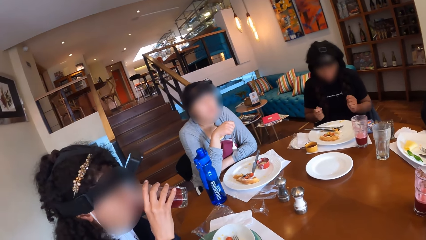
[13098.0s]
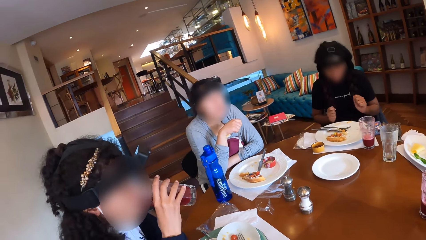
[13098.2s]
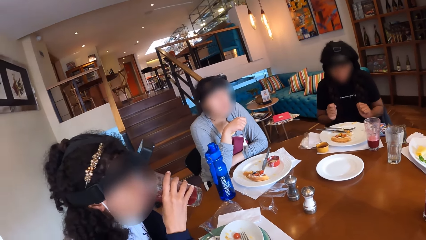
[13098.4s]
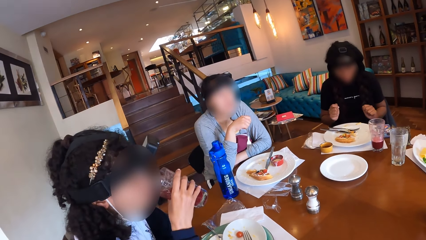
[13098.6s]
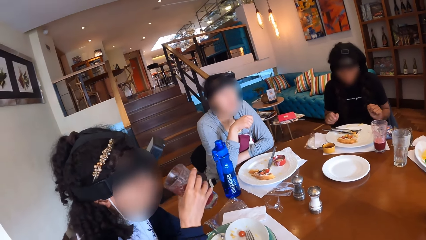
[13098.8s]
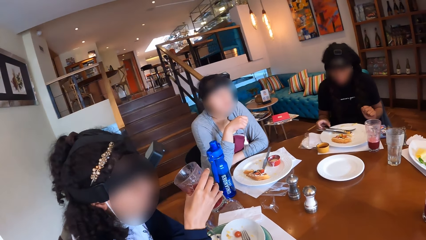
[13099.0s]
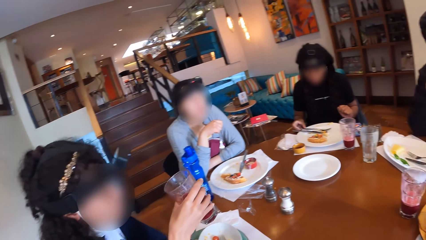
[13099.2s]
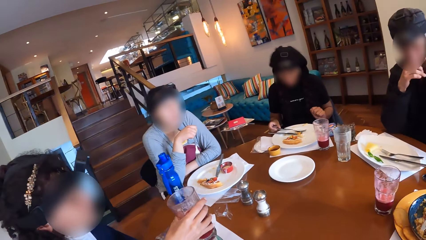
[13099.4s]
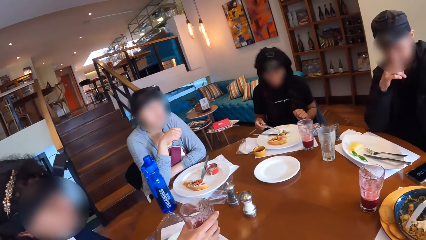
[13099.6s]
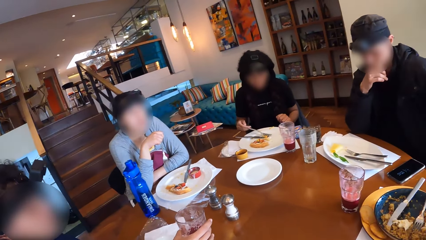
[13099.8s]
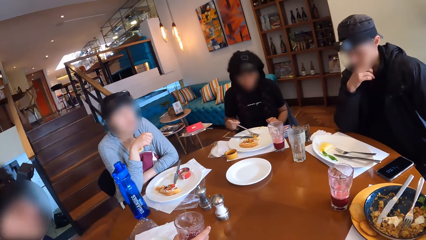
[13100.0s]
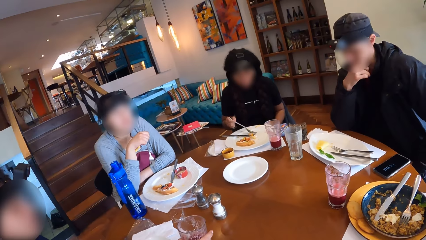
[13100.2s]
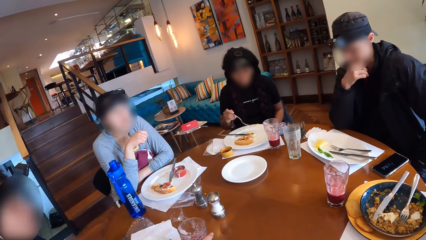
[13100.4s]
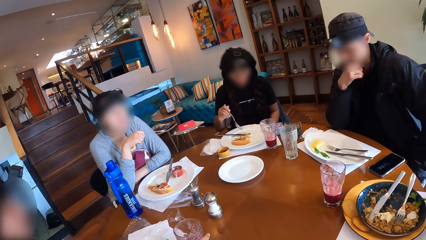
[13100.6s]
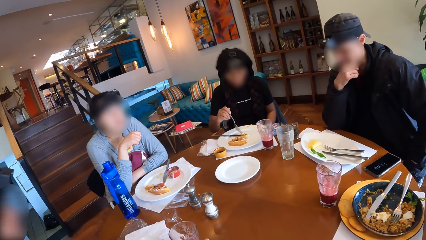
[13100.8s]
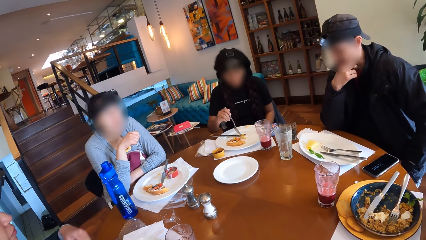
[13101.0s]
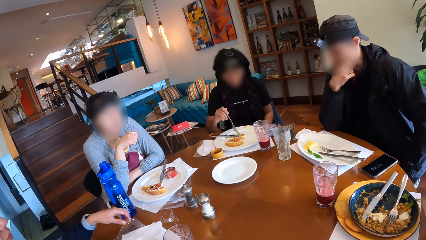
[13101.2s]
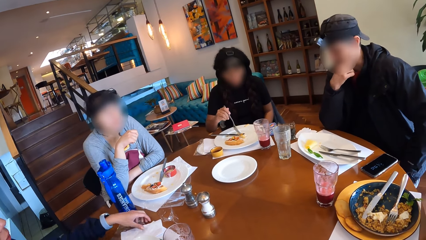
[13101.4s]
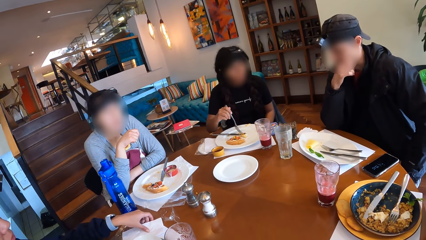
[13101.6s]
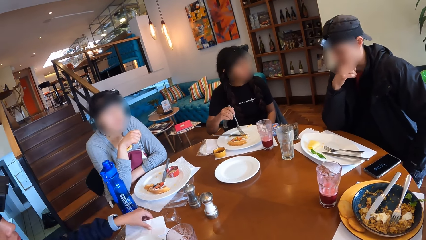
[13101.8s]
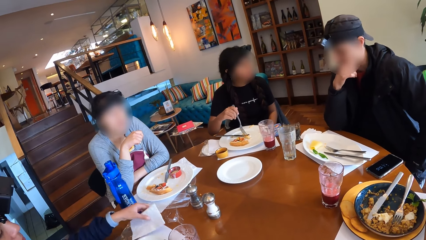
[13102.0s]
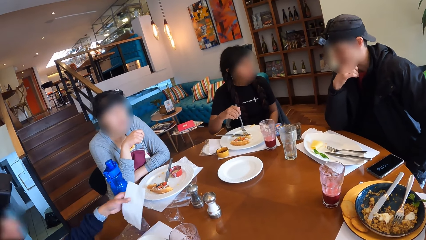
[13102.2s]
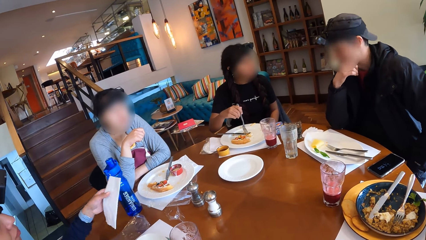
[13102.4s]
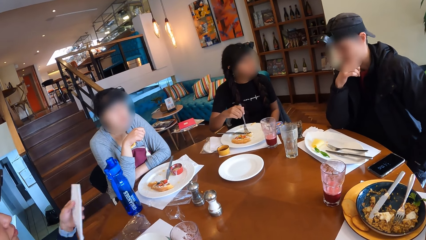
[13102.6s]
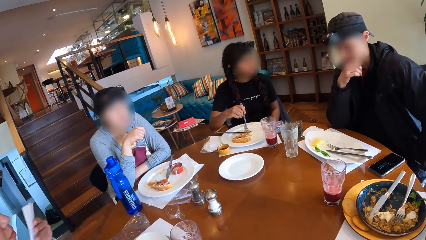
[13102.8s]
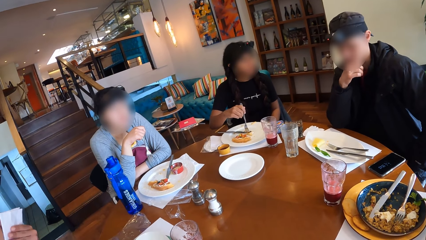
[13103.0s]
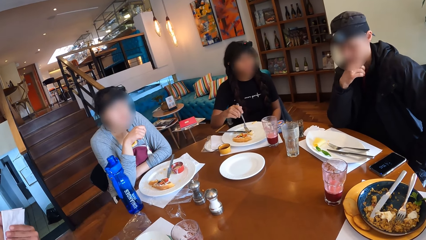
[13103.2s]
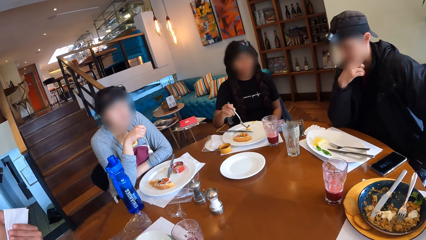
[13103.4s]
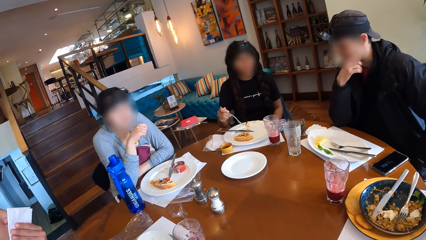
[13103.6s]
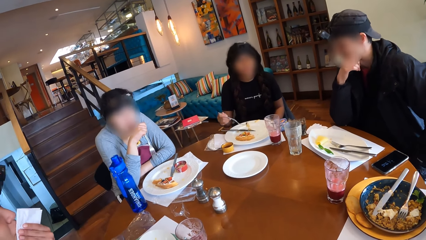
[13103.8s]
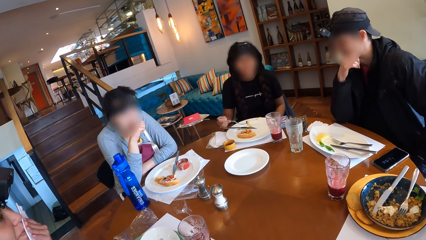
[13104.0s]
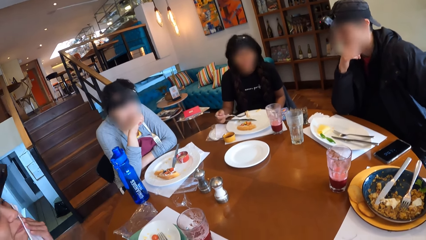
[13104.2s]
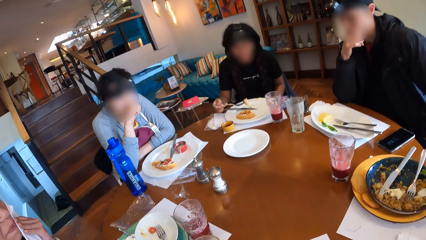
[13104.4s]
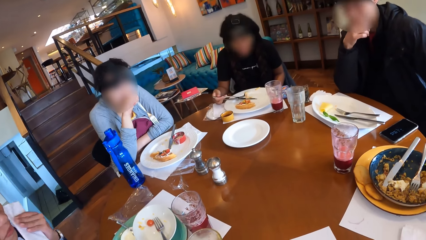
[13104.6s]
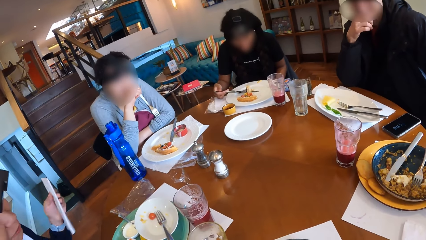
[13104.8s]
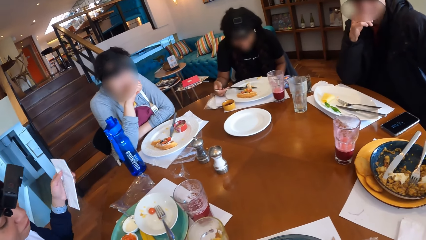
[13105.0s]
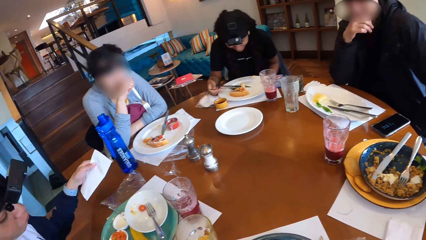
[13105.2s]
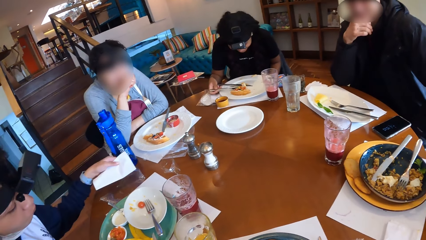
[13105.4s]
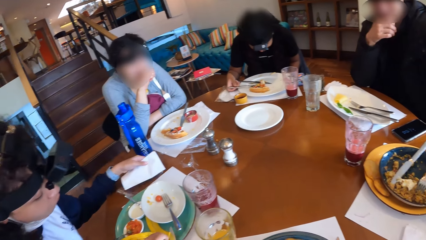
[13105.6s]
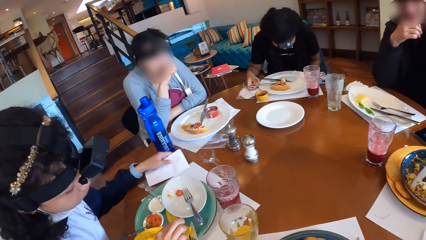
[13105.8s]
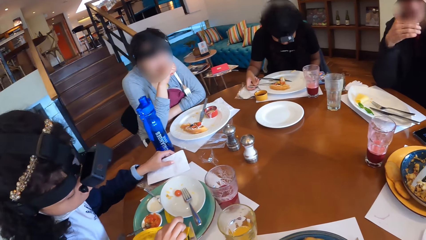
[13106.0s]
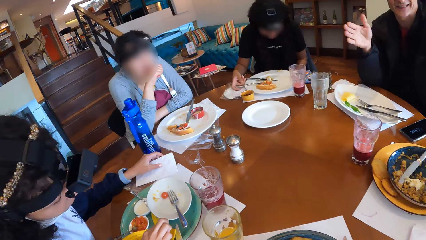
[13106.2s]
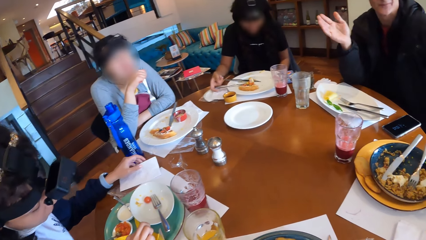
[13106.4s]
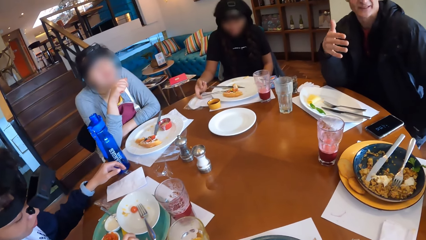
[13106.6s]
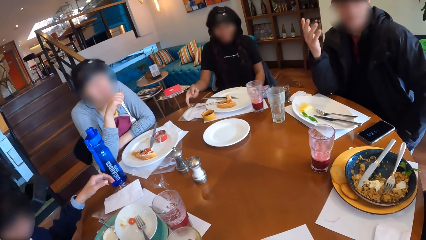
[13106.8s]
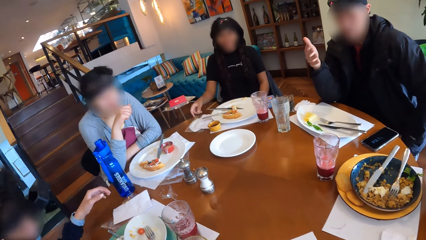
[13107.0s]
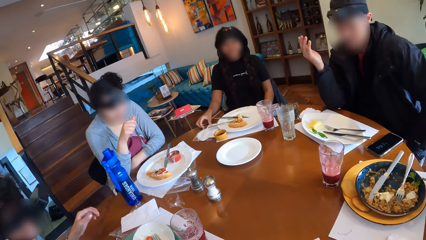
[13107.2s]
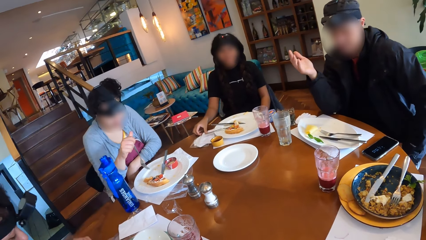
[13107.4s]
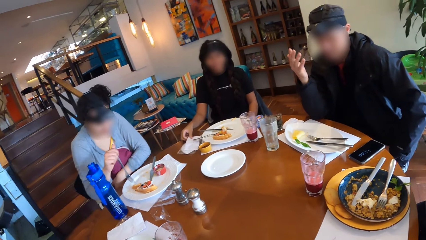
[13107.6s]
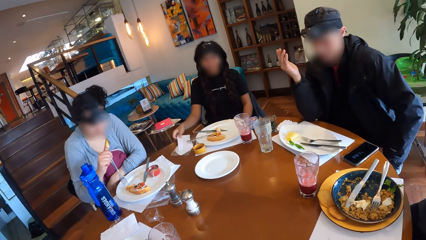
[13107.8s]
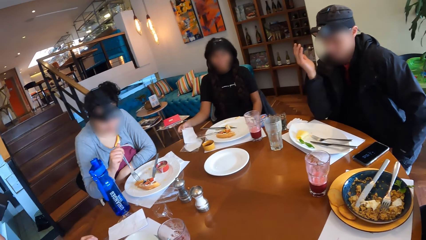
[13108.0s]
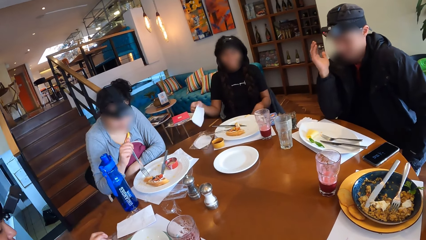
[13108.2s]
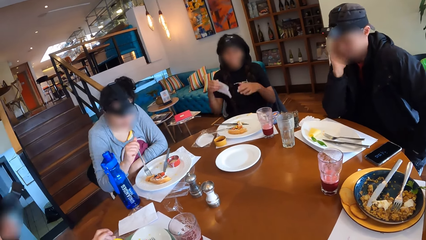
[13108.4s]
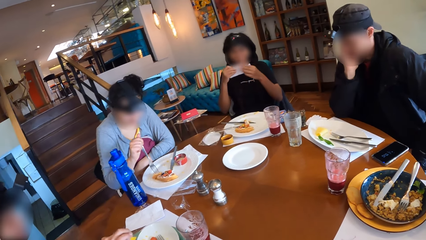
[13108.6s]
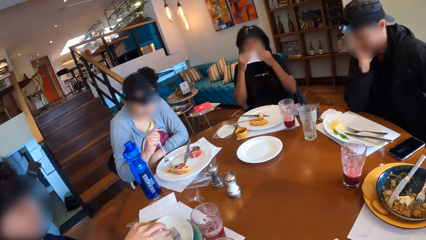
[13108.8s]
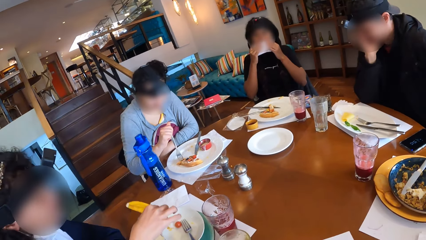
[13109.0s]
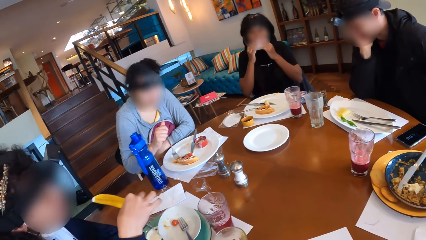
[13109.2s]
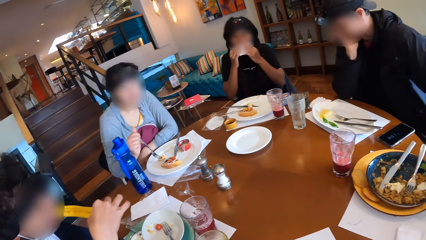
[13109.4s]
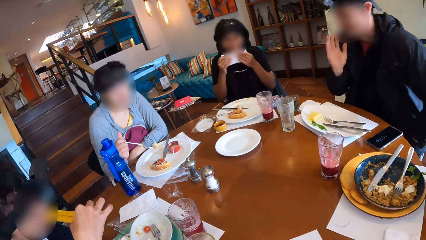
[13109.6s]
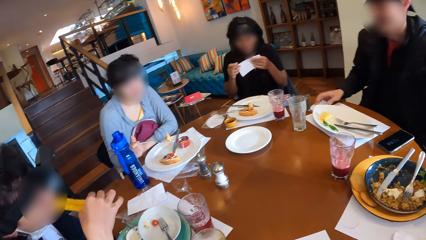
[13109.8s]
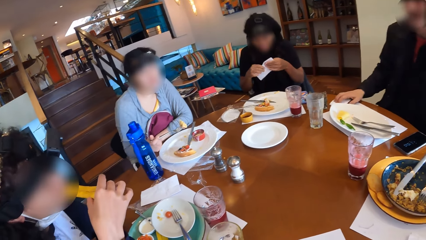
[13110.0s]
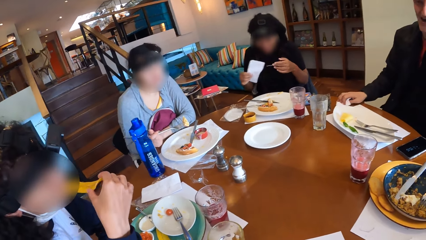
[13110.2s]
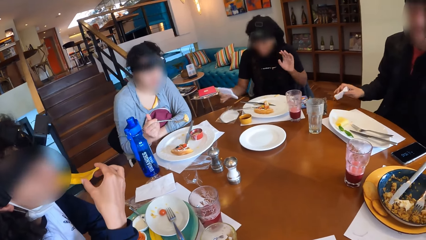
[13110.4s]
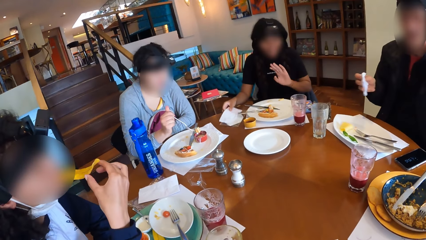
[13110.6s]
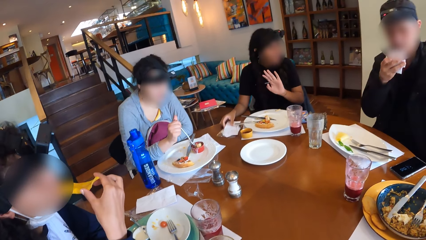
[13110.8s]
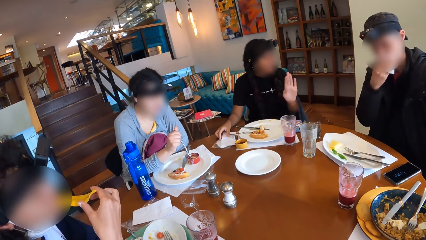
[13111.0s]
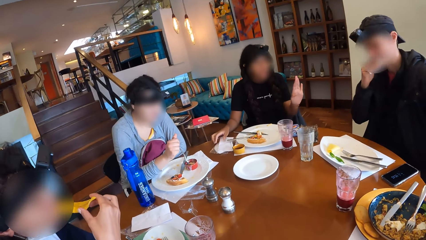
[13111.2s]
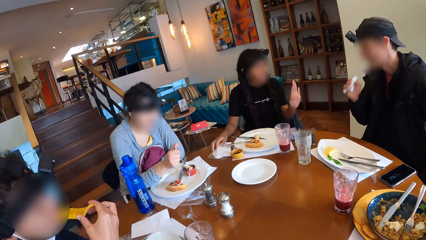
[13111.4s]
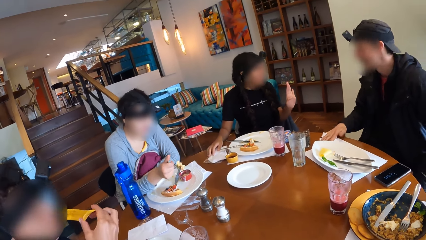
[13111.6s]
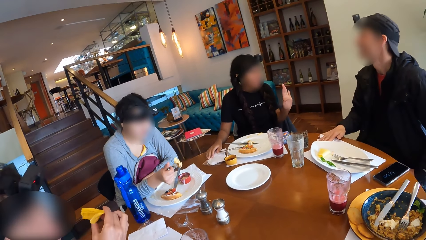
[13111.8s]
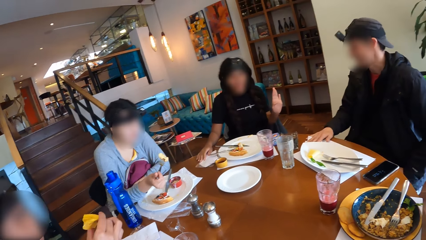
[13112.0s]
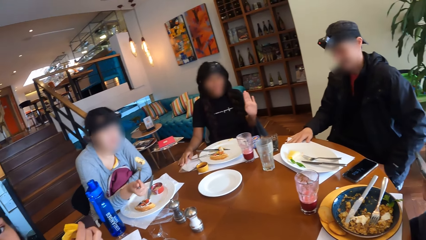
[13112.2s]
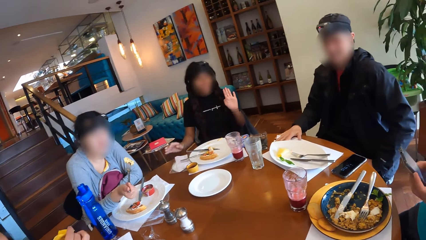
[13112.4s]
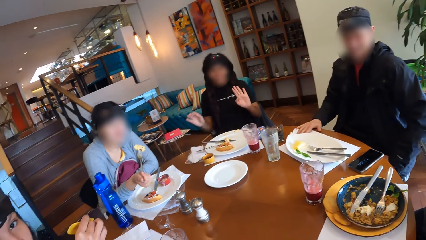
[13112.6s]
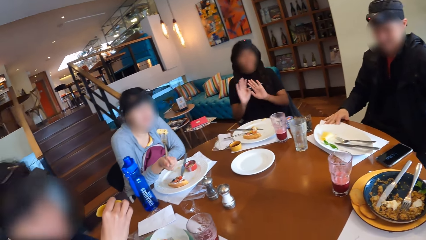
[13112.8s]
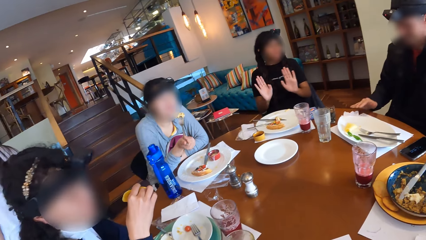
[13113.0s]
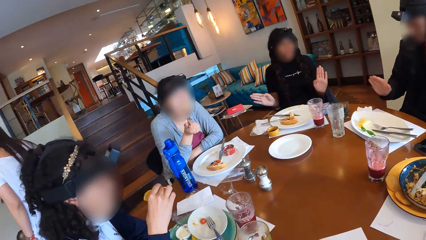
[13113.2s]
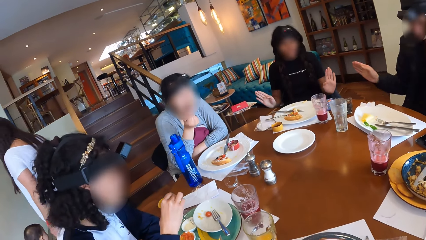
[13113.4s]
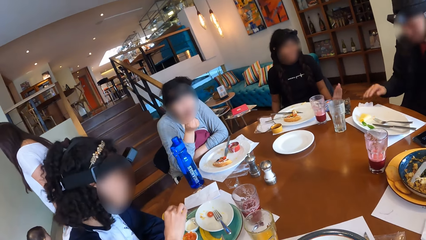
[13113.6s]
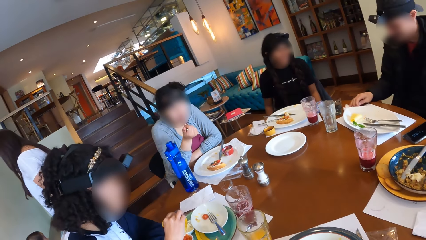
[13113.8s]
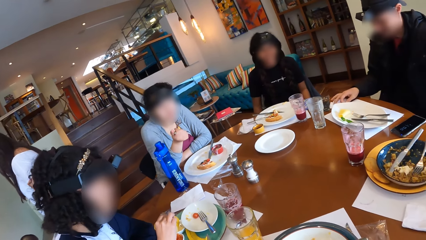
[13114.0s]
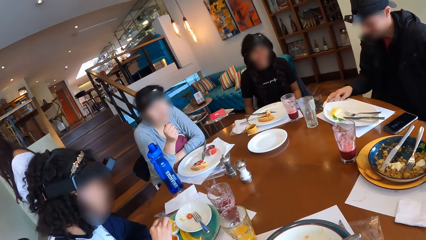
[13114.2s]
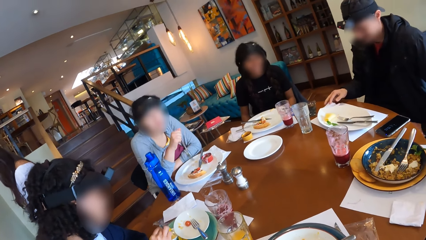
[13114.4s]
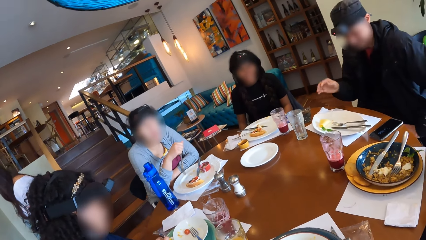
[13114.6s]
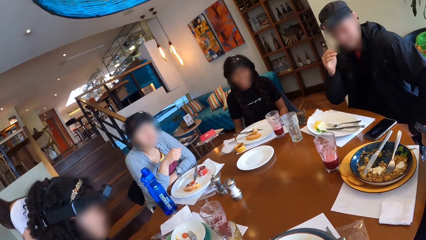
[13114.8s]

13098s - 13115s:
A woman picks the fork on the plate with her right hand. Another woman places the glass of juice on the table with her right hand. The first woman picks some waffles from the plate with the fork in her right hand. The second woman picks the serviette from the table mat with her left hand, cleans her mouth with the serviette in her left hand, and places the serviette on the table mat with her left hand. The first woman places the fork on the plate with her right hand. The second woman picks a slice of chips from the plate on the table with her right hand. The first woman picks a serviette from a nylon on the table with her right hand. A third woman picks some waffles with the fork in her right hand. The second woman dips the slice of chips into the plate of sour cream with her right hand. The first woman holds the serviette with both hands, and cleans her mouth with the serviette in both hands. The second woman eats from the slice of chips in her right hand. A man removes his right elbow from the table, and picks the serviette from the table with his right hand. The first woman removes her left hand from the serviette in both hands, and places the serviette on the nylon on the table with her right hand. The man cleans his mouth with the serviette in his right hand. The third woman dips the waffles into the dipping sauce with the fork in her right hand. The man places the serviette on the table with his right hand. A fourth woman holds a phone with both hands. The third woman eats from the fork in her right hand. The man moves the serviette on the table with his right hand. The second woman dips the slice of chips into the plate of sour cream with her right hand.
